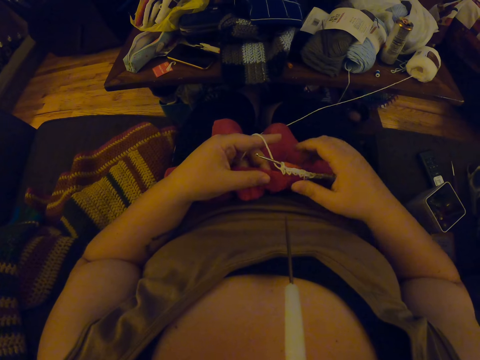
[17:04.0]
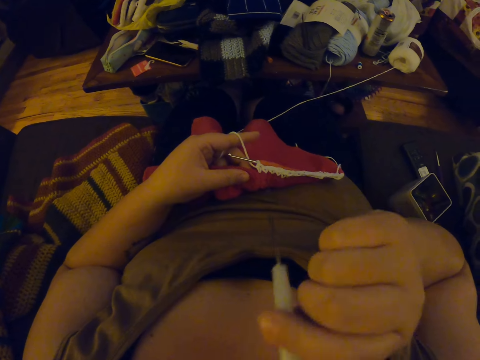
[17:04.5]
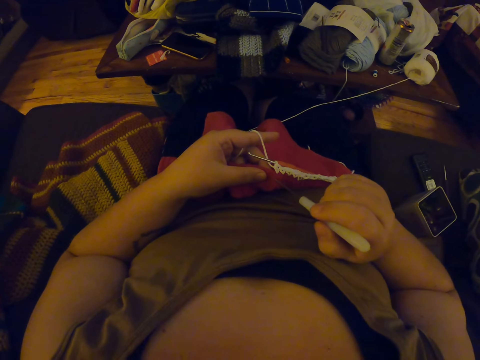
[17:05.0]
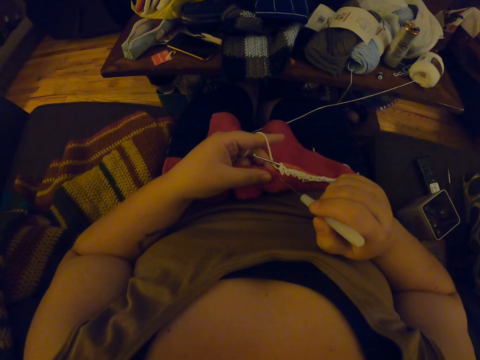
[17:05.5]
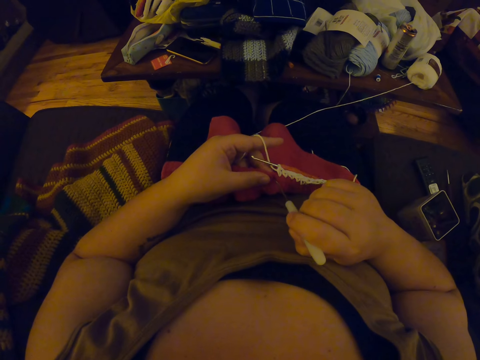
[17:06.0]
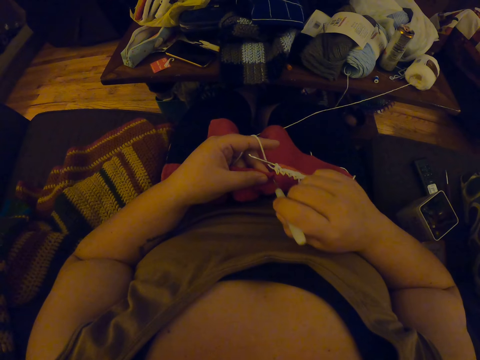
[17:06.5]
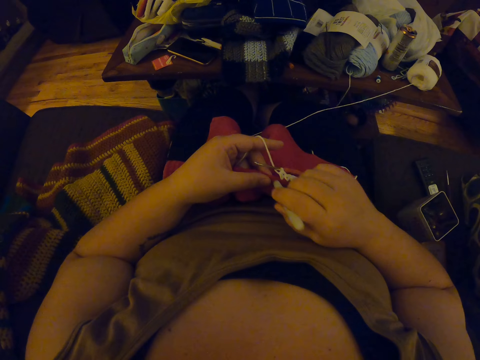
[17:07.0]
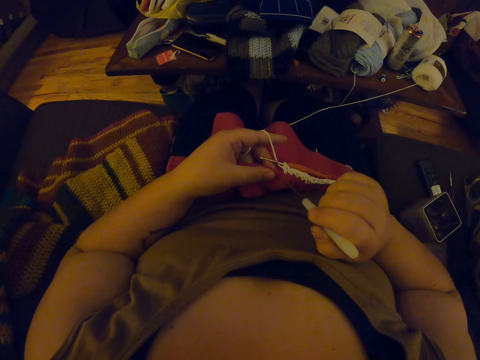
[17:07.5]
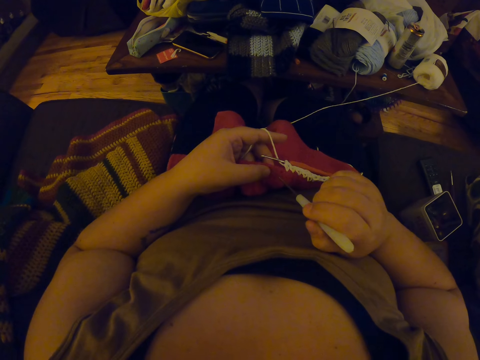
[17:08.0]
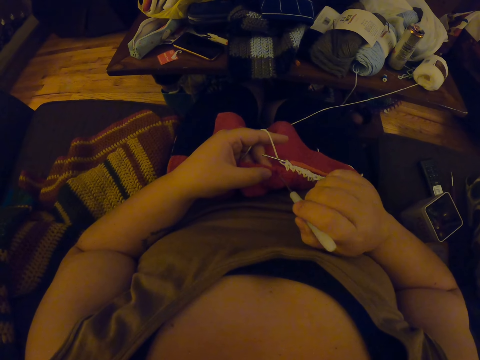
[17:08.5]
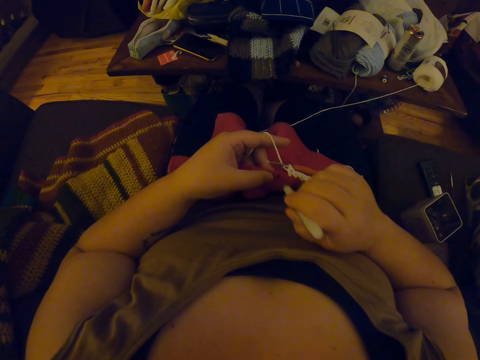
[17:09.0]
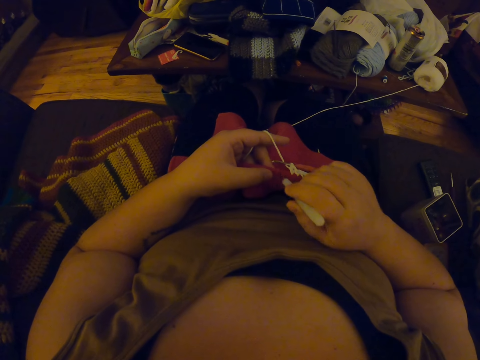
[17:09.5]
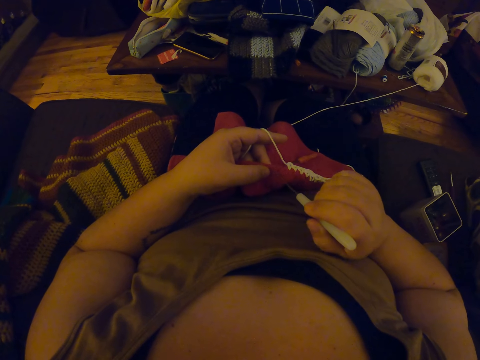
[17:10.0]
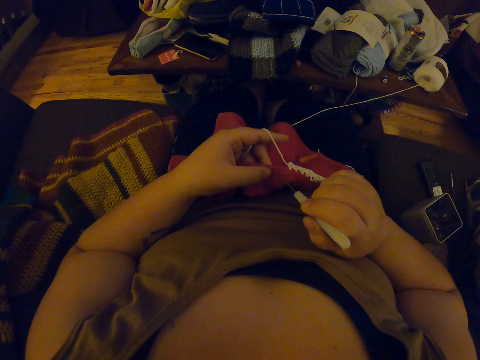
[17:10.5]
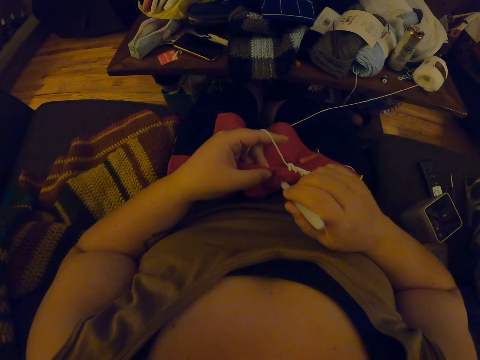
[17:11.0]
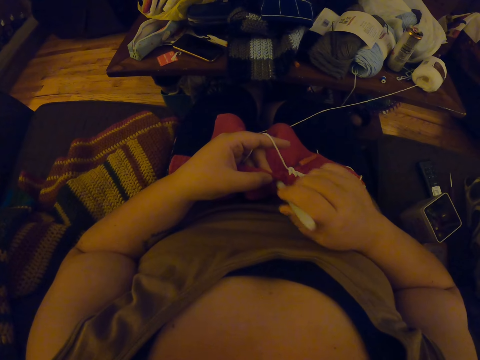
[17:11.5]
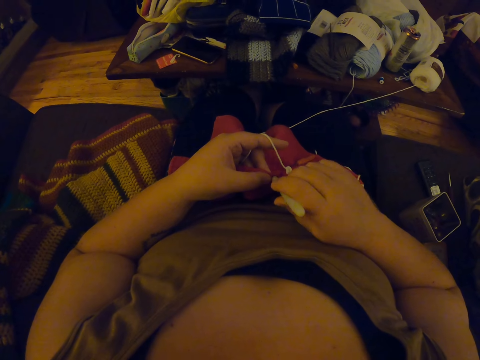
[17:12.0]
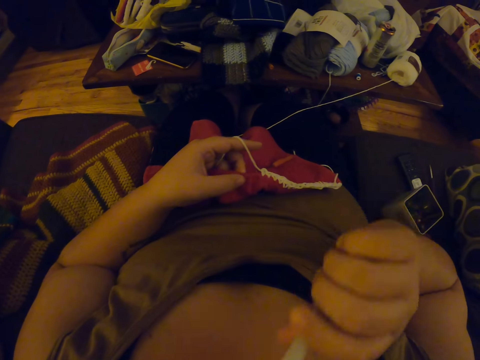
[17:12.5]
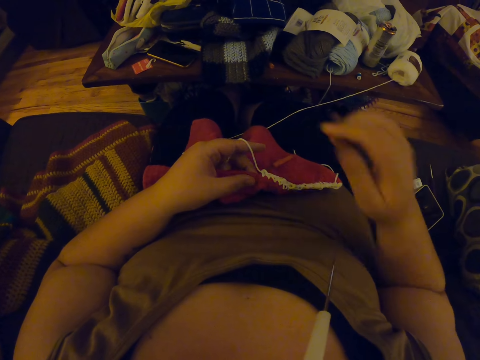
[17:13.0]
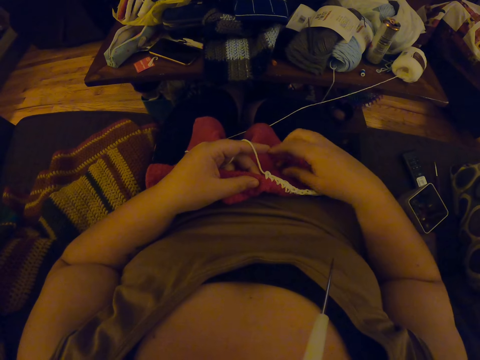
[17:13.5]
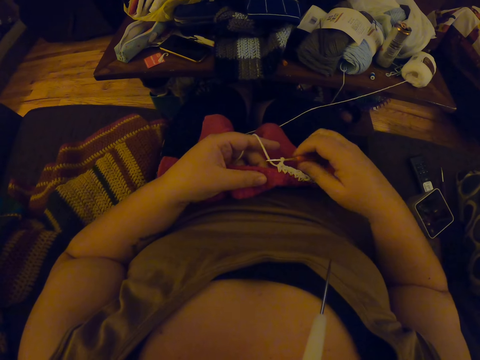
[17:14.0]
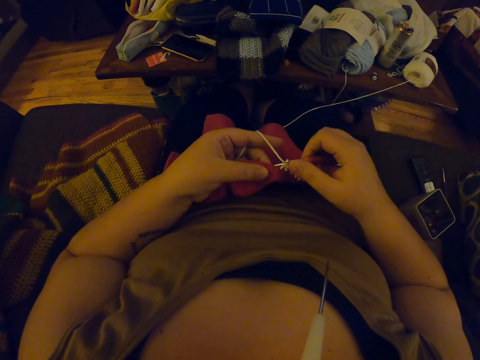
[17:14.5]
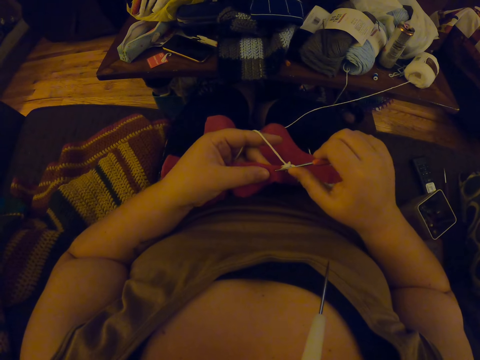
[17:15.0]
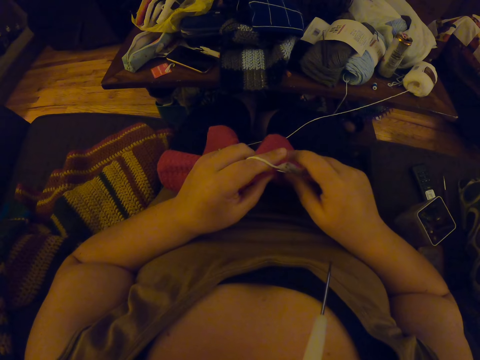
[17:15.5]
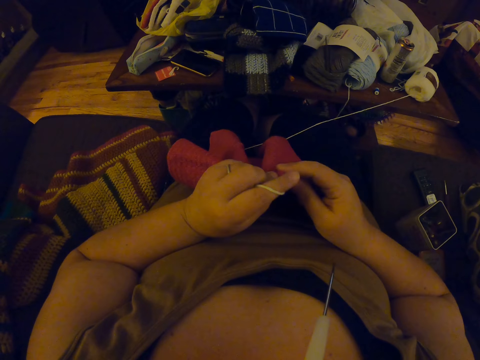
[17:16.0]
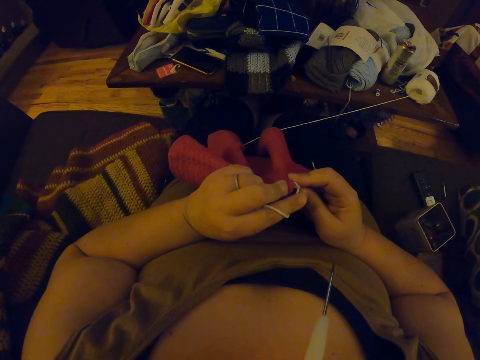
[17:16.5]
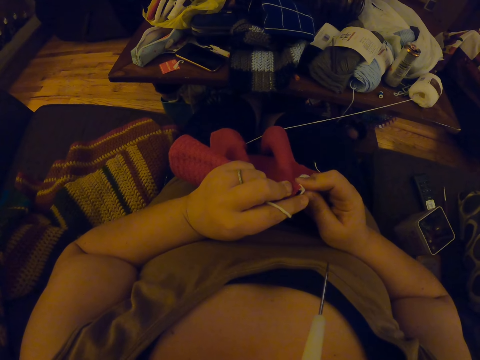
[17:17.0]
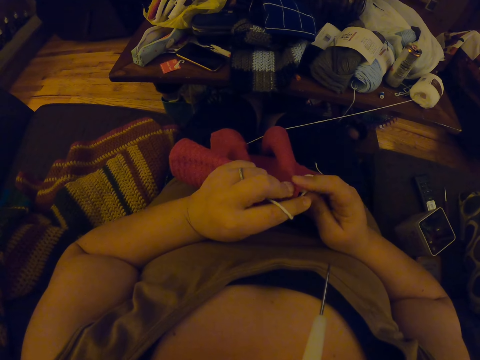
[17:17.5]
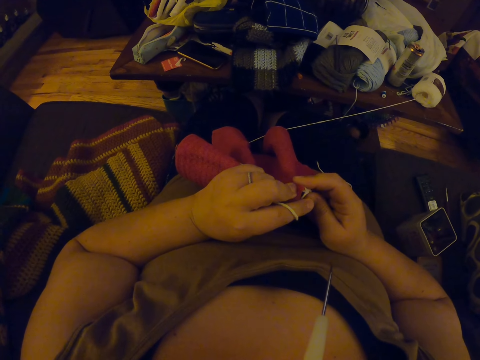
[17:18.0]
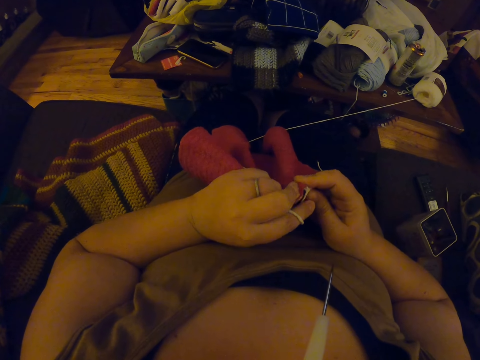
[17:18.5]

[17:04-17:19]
The camera wearer removes the crochet hook from her mouth with her right hand. She makes holes on the crochet with the crochet hook. She sews cloth using the crochet hook. She puts the crochet hook back into her mouth. She picks up the crochet hook from her lap. She continues crocheting with the yarn.

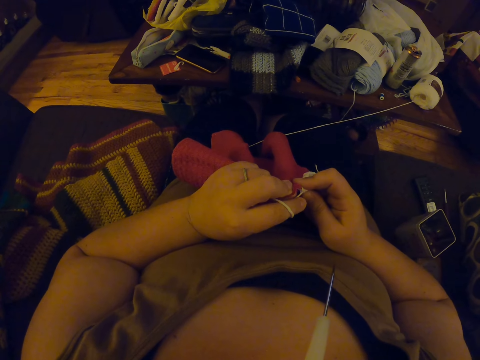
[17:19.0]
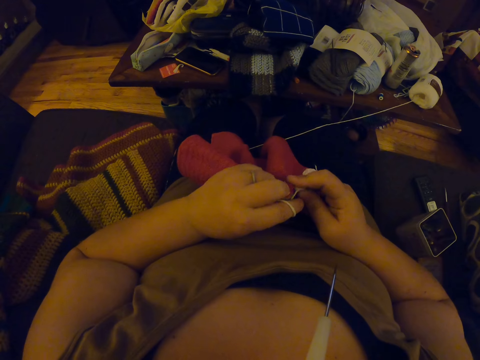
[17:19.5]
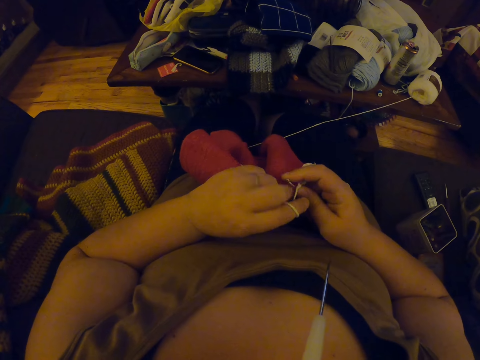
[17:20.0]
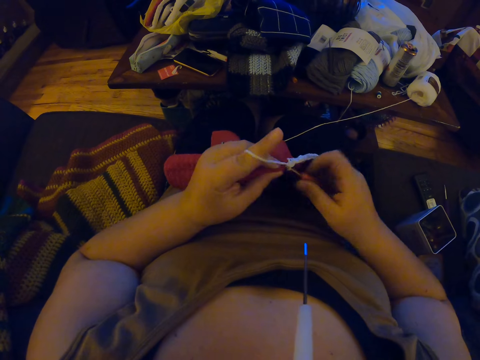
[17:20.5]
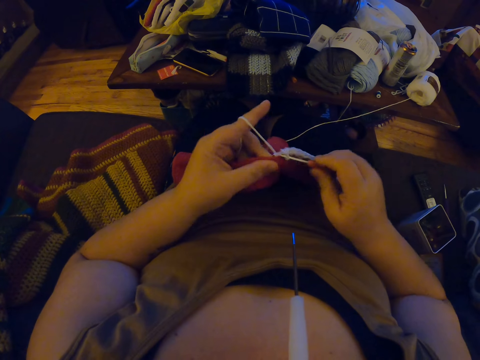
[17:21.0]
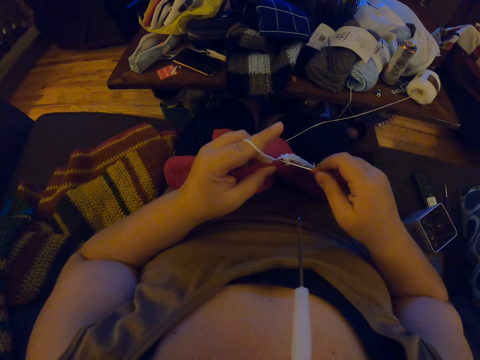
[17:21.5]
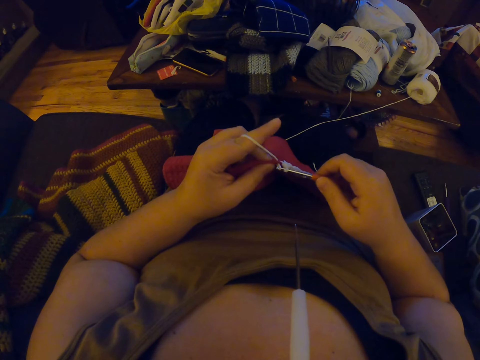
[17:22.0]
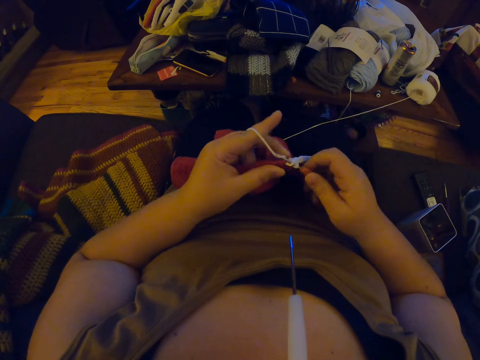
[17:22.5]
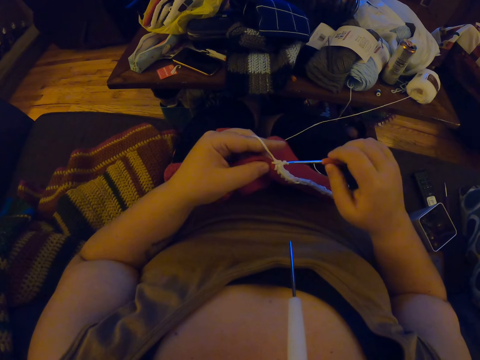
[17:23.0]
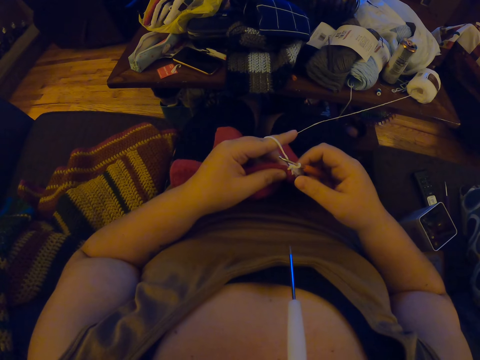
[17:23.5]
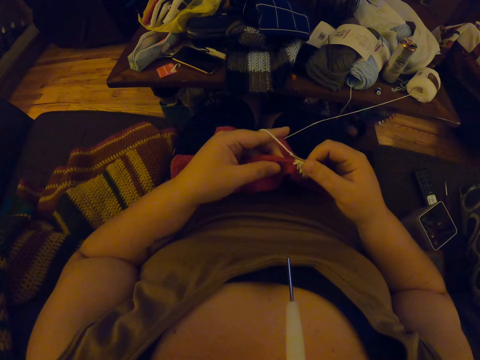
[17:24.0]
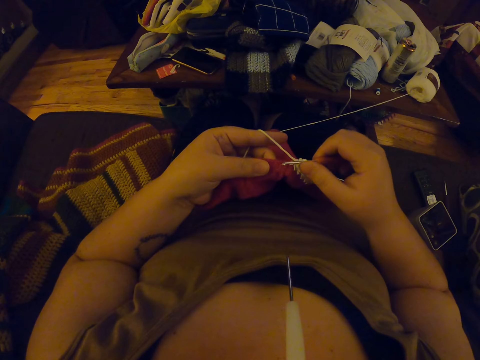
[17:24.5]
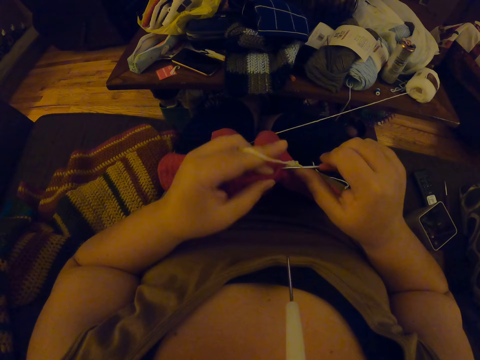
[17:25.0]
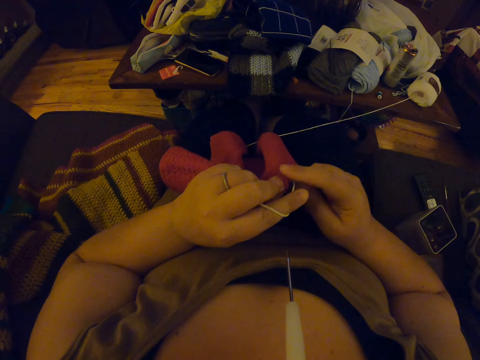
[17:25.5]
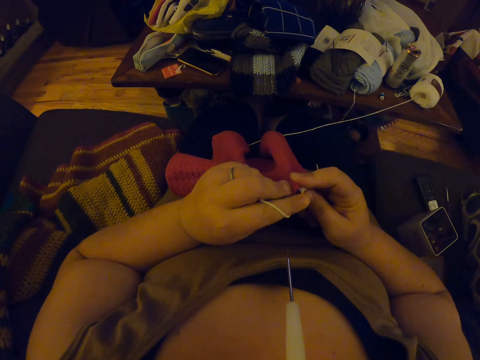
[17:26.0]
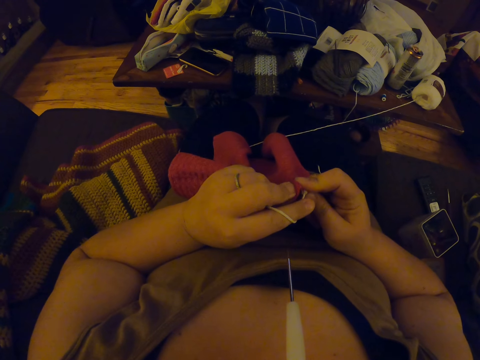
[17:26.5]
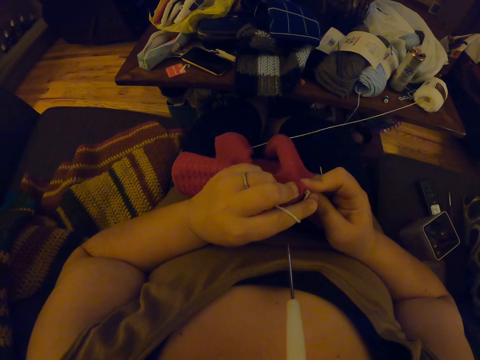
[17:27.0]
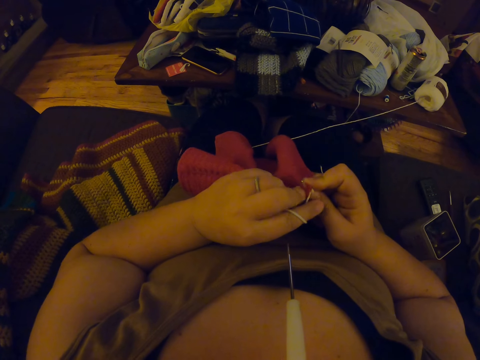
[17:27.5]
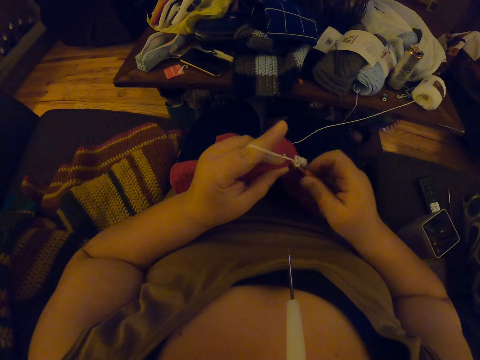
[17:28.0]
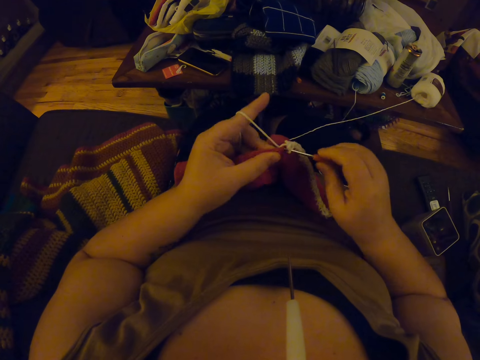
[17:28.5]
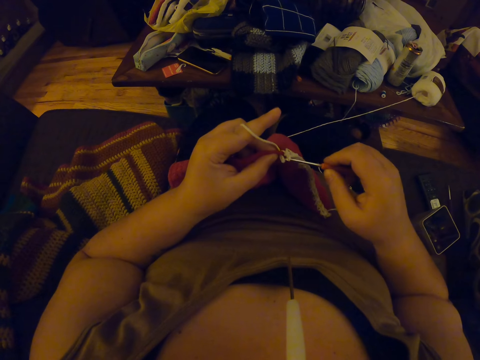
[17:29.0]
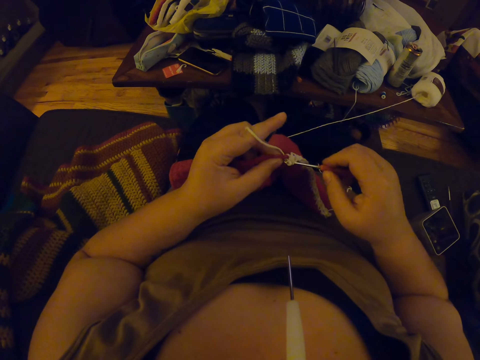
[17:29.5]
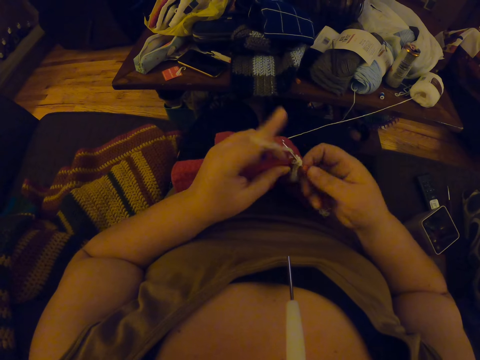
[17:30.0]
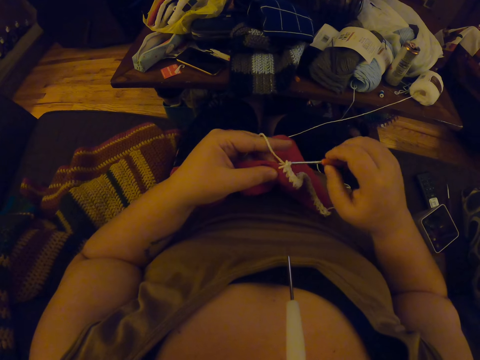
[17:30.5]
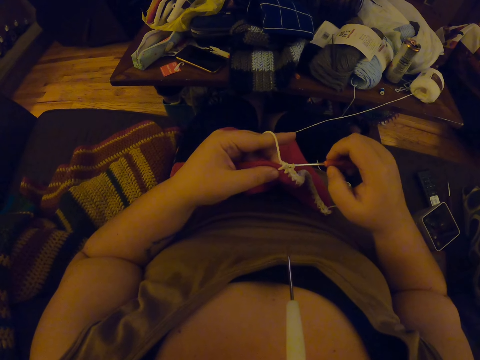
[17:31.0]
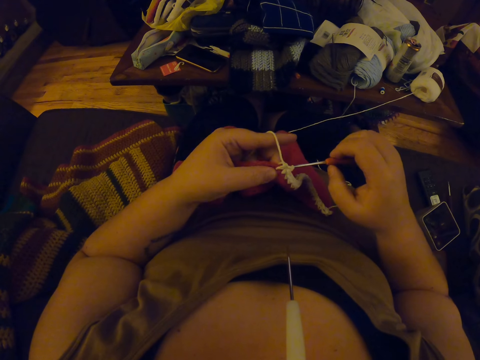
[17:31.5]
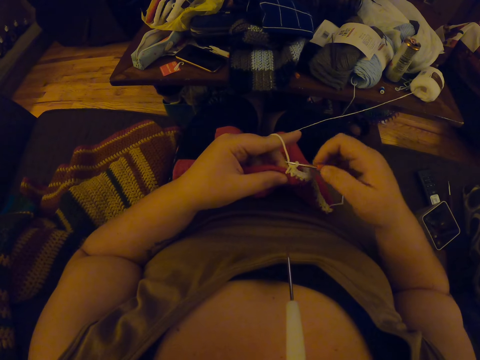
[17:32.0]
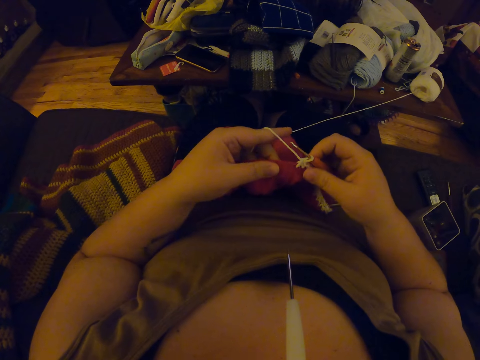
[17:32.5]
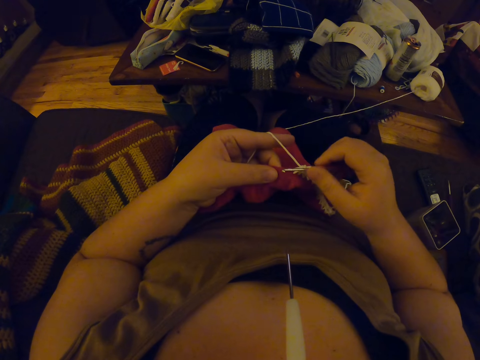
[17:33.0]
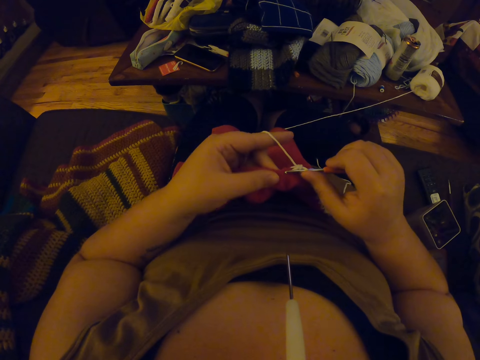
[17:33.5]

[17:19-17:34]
The camera wearer sews clothes using a crochet hook.
